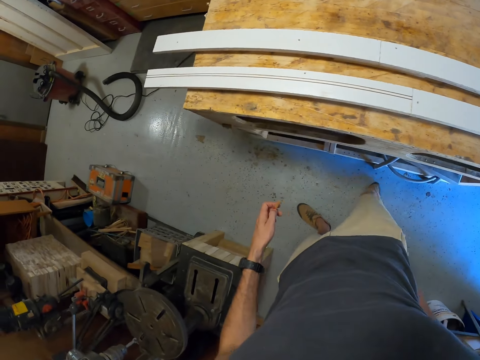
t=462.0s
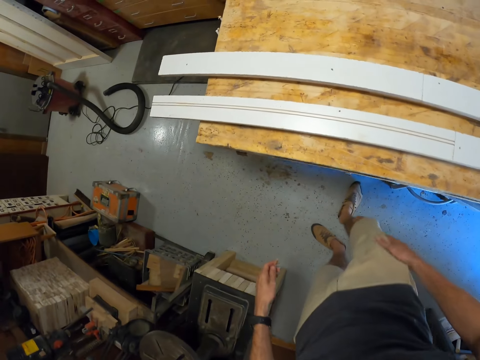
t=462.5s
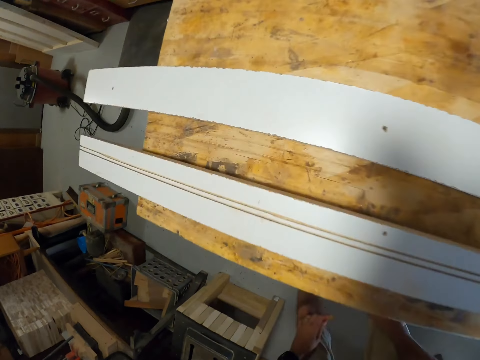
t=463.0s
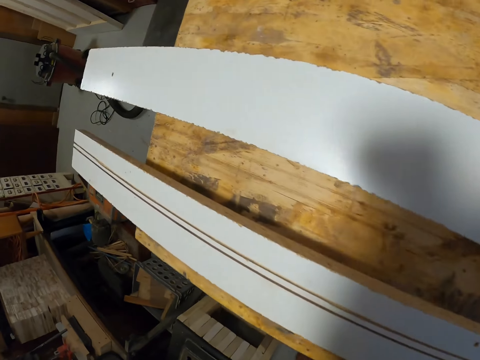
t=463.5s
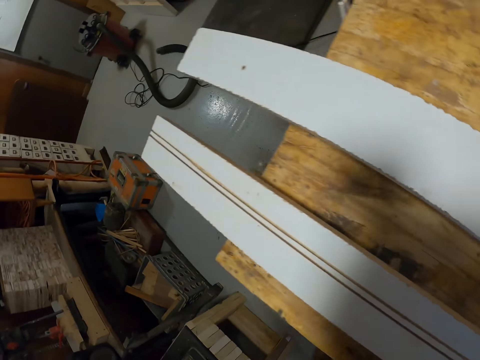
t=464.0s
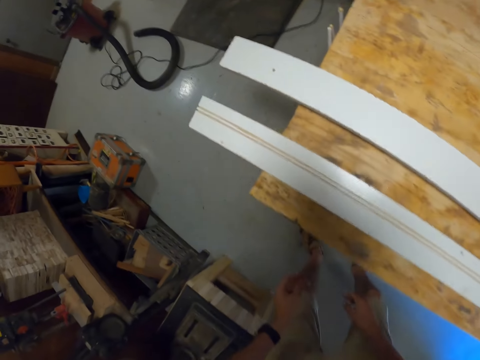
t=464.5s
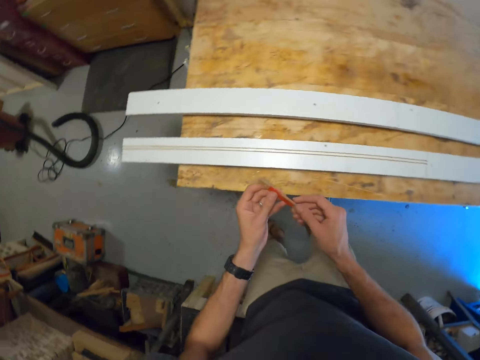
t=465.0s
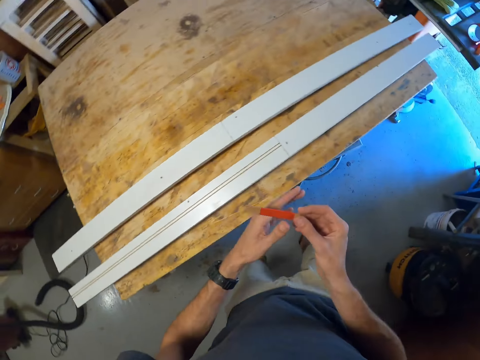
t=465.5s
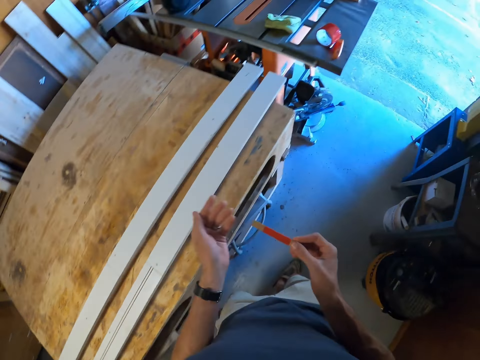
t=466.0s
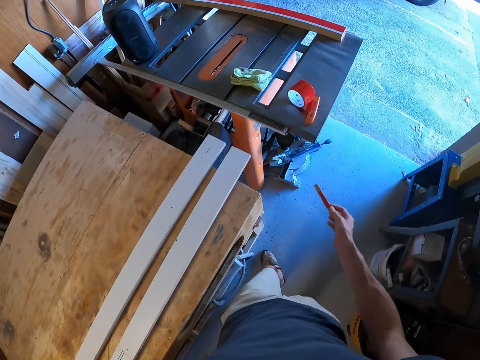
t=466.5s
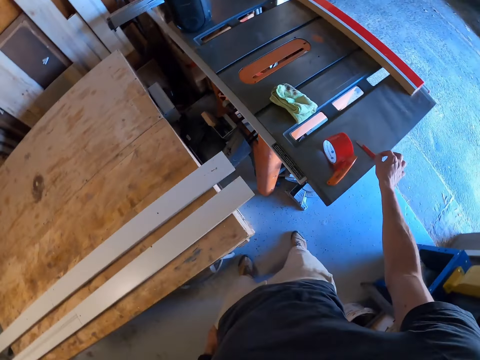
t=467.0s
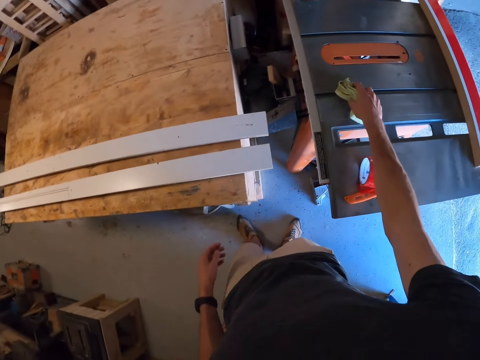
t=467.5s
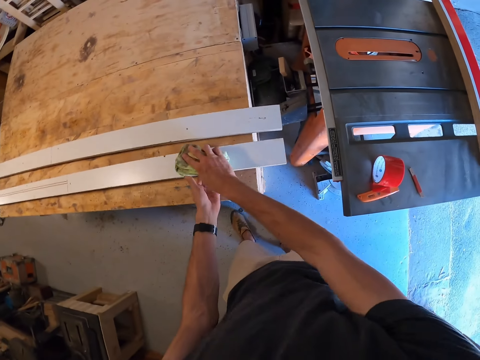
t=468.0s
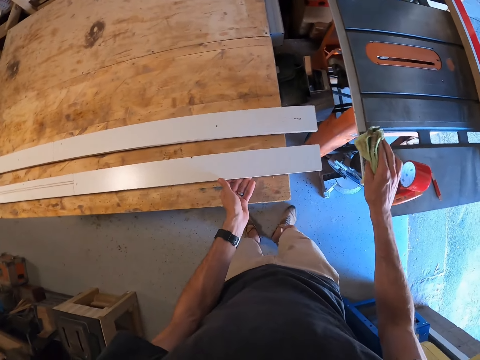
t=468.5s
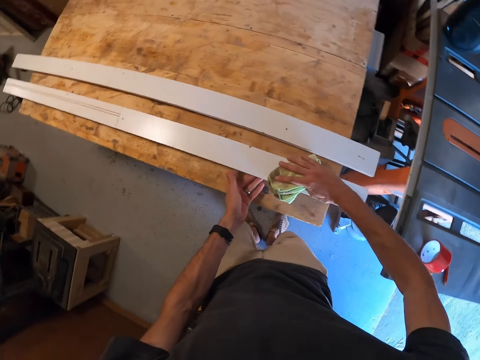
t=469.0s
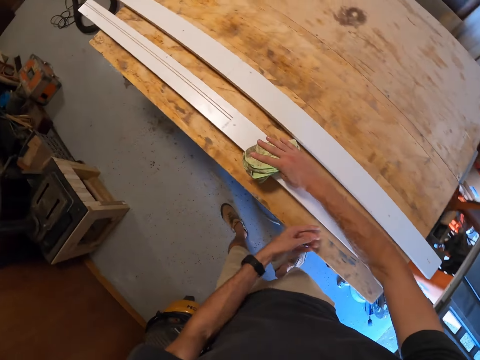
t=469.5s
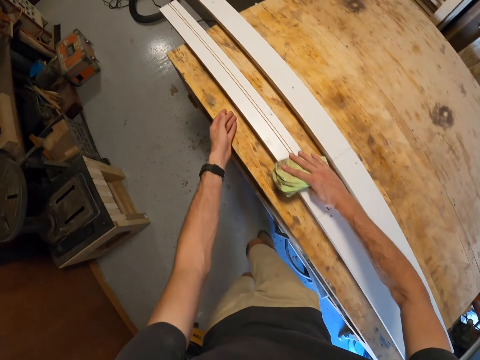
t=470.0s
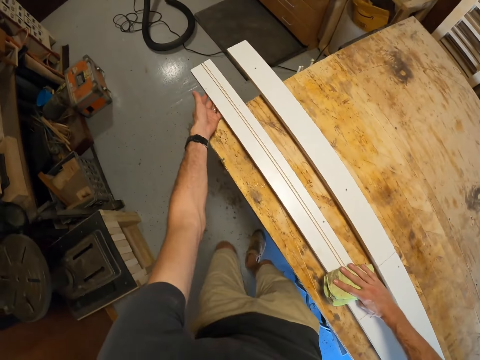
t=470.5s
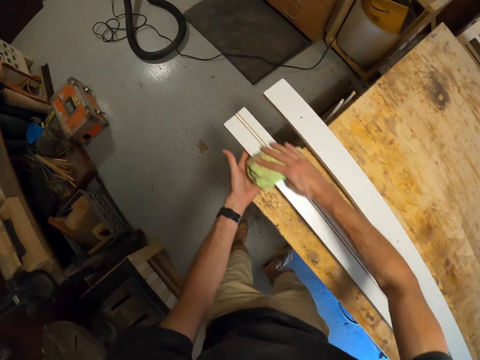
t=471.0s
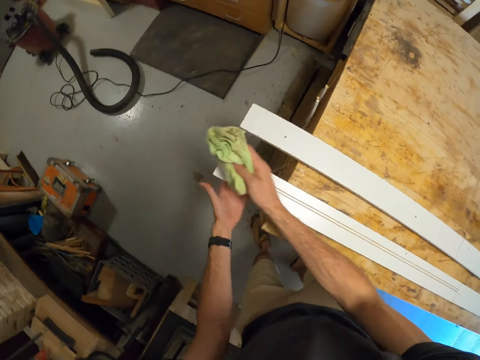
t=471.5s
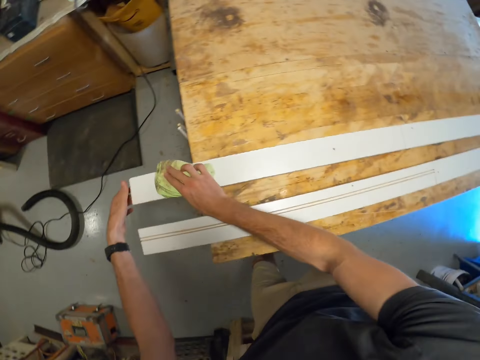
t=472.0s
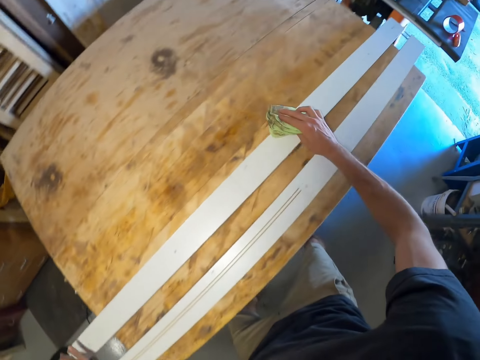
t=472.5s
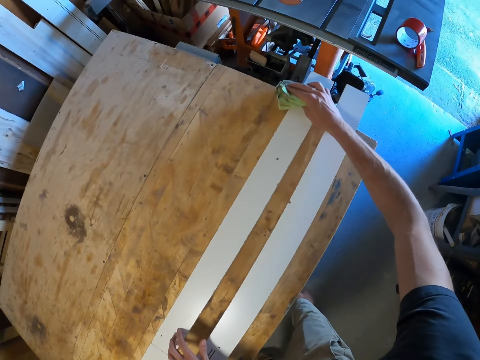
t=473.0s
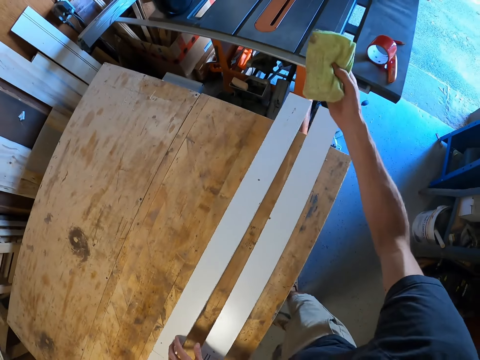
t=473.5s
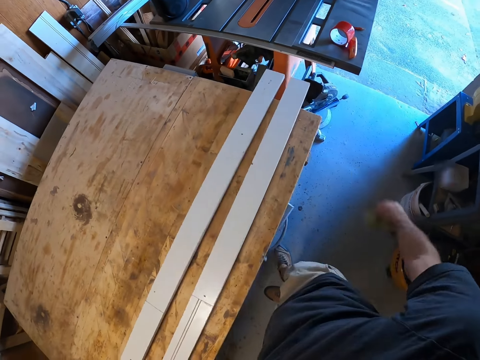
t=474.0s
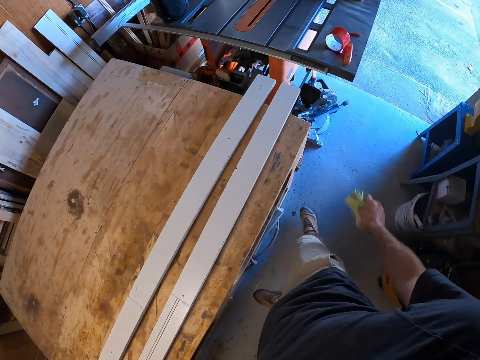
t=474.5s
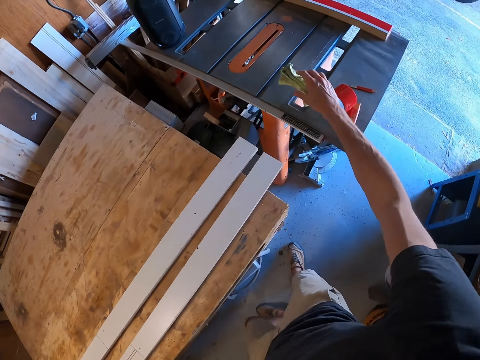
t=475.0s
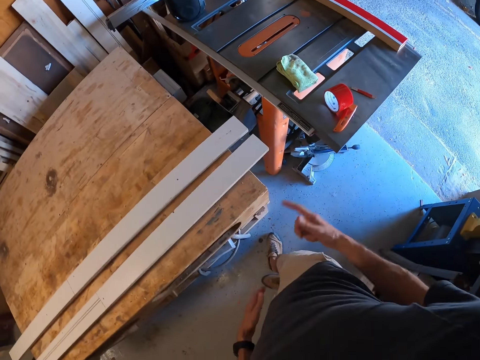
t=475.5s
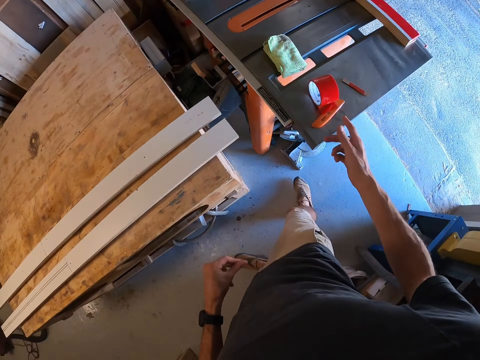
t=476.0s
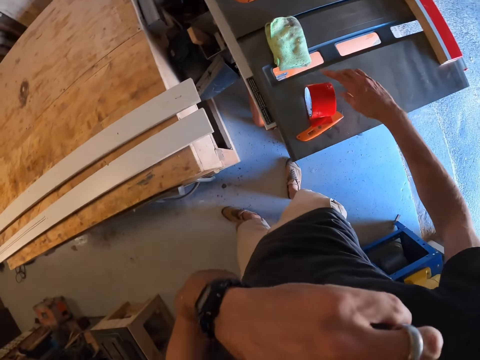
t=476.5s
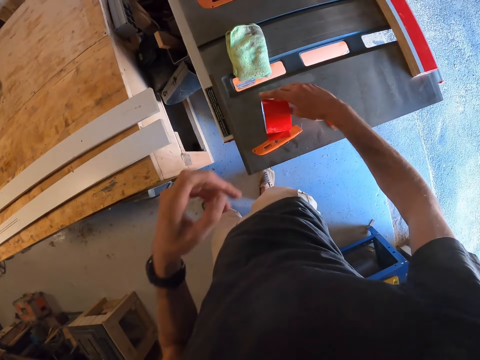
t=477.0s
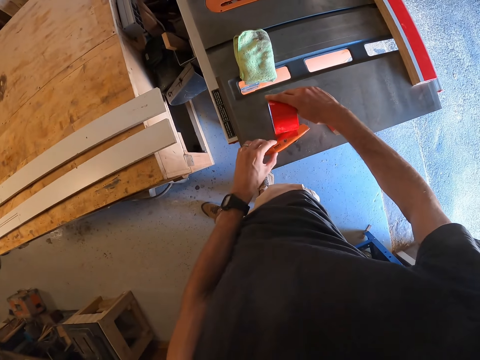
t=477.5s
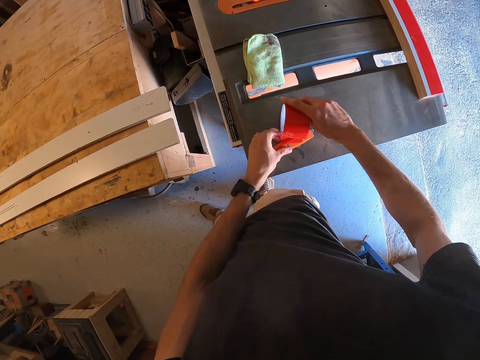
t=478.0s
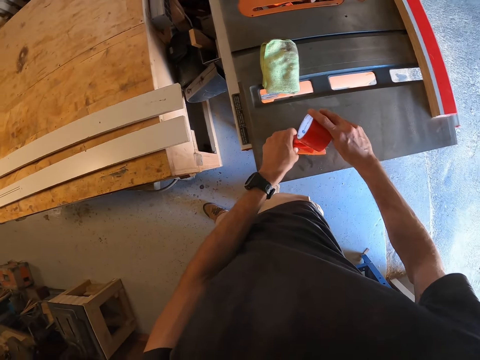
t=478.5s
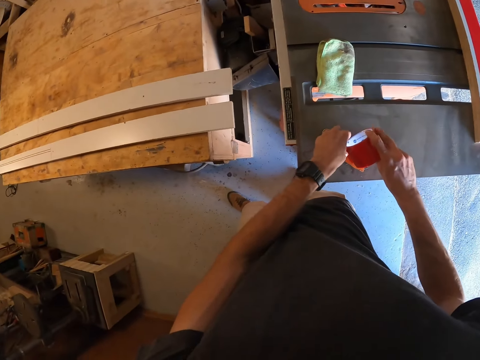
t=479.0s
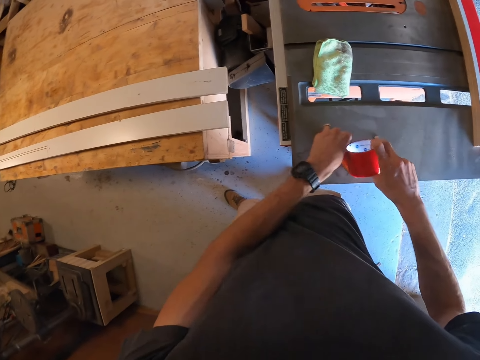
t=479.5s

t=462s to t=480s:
The camera wearer touches his clothes with his hands. He moves his head. He flips a piece of wood. He holds something. He drops the piece of wood on a table saw. He picks up a piece of cloth. He wipes a piece of wood. He wipes another piece of wood. He places the cloth on the table saw. He moves his right hand. He picks up a sellotape.

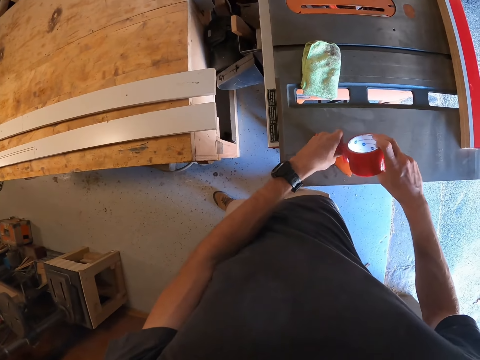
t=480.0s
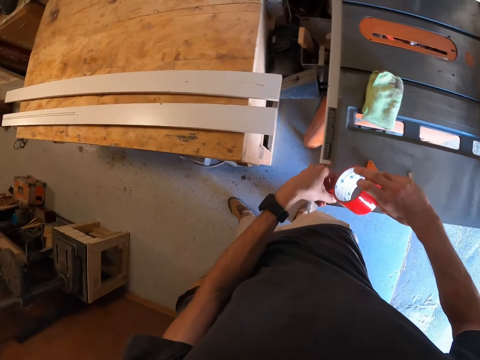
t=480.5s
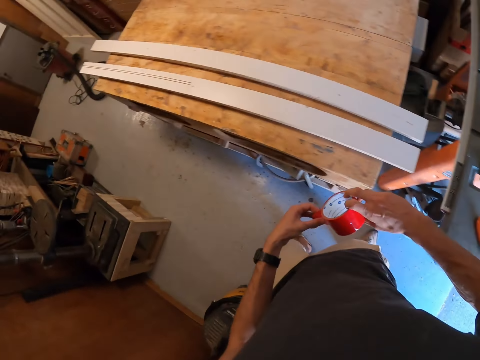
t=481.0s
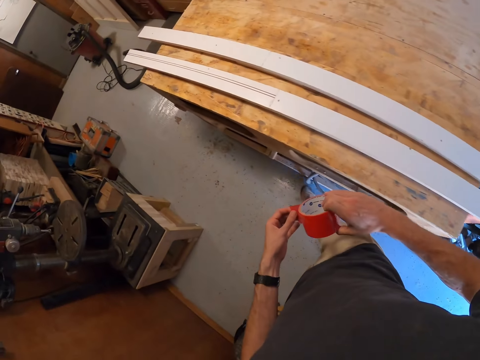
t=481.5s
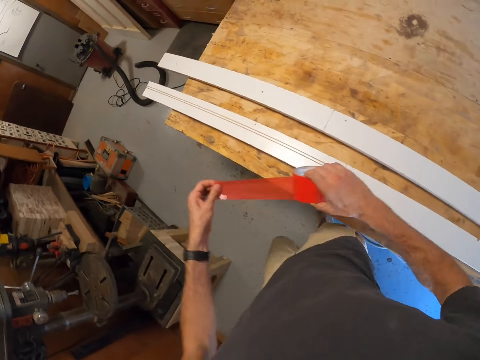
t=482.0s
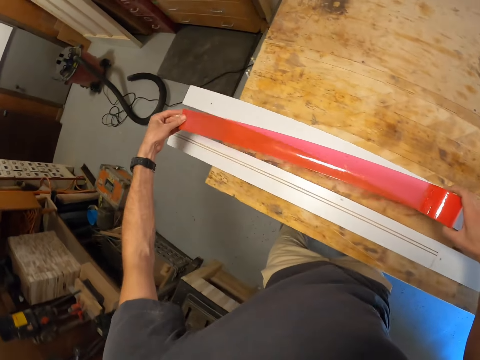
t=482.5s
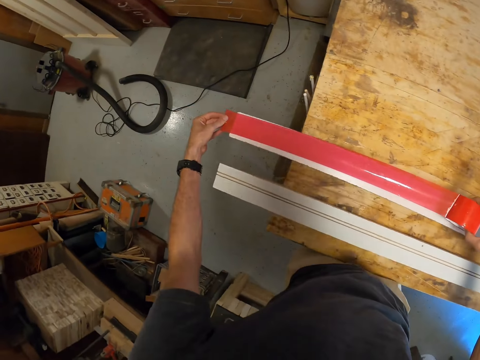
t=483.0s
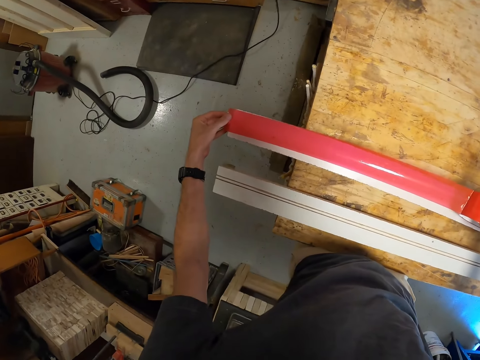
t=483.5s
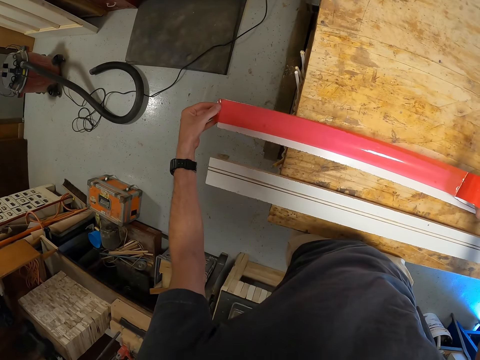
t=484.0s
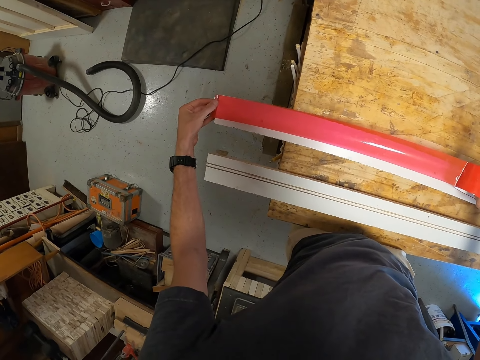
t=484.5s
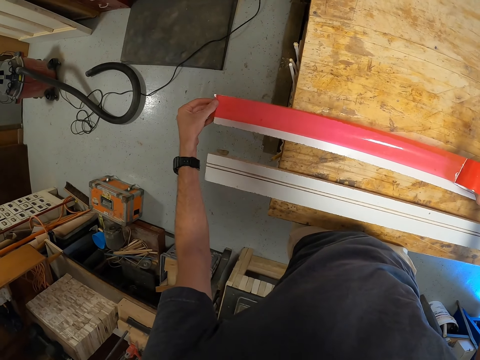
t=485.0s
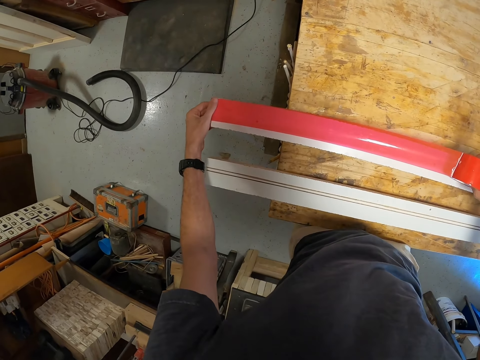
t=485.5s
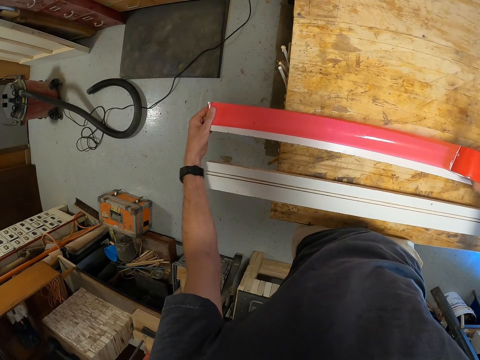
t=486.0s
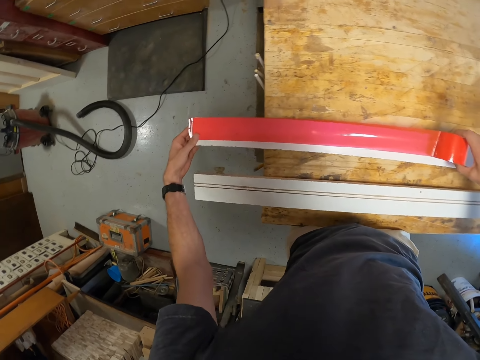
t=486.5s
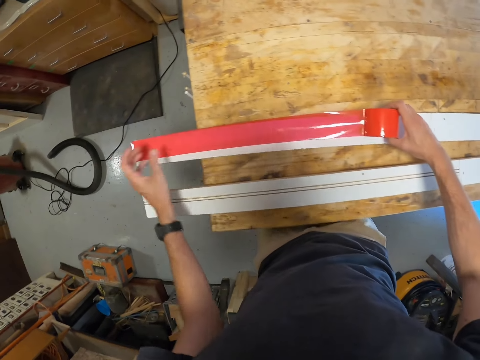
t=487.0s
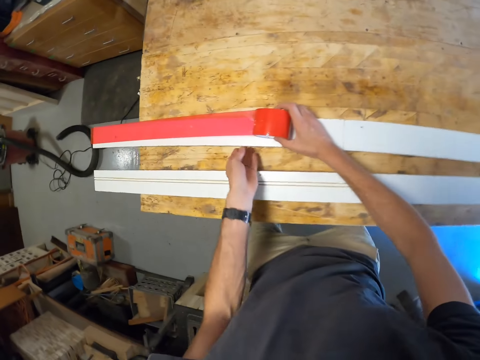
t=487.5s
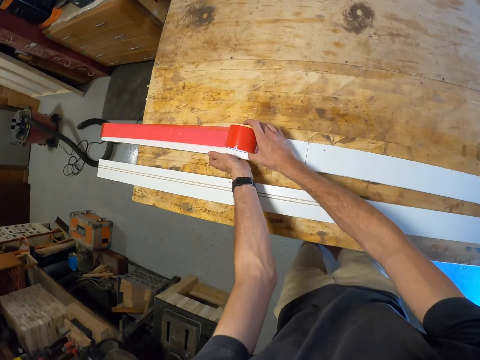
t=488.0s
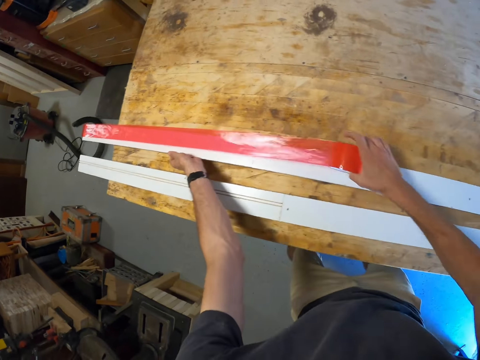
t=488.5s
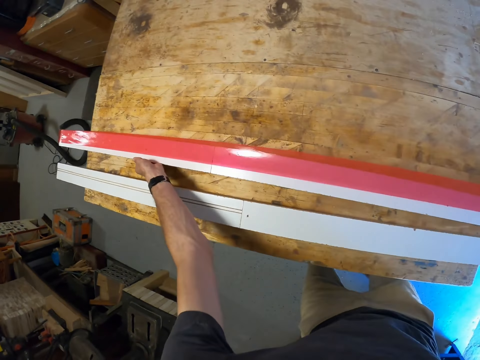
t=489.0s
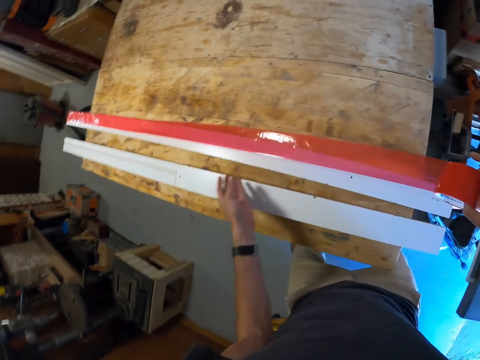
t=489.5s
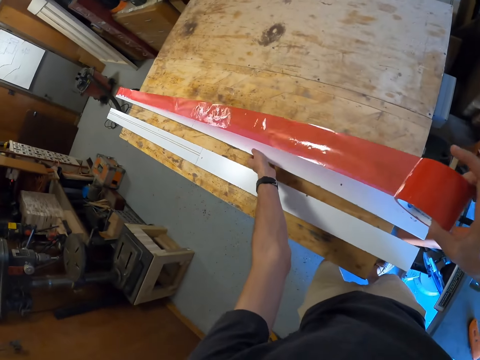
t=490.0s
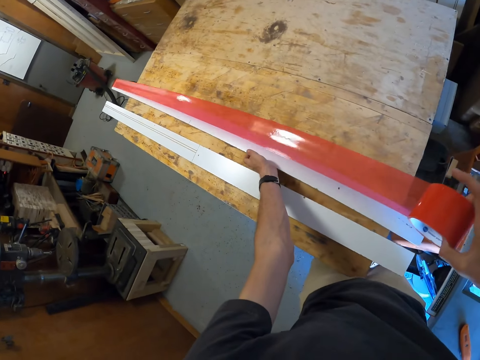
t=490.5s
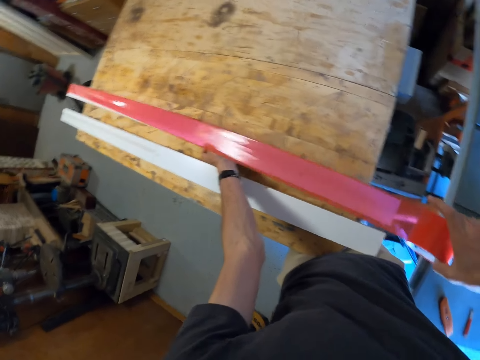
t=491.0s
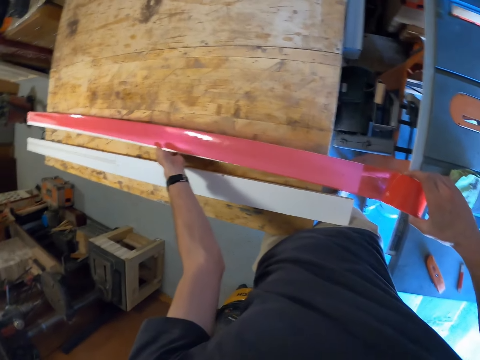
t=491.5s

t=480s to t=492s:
The camera wearer pulls tape. They place the tape on a piece of wood. They pull the tape over the piece of wood.
